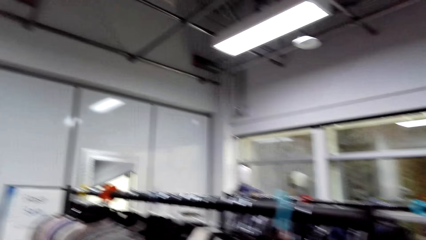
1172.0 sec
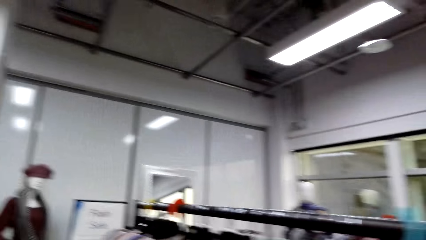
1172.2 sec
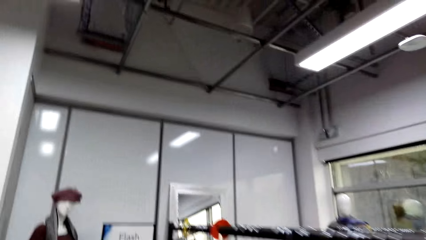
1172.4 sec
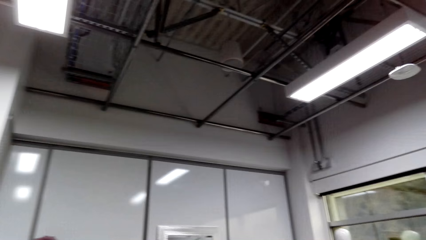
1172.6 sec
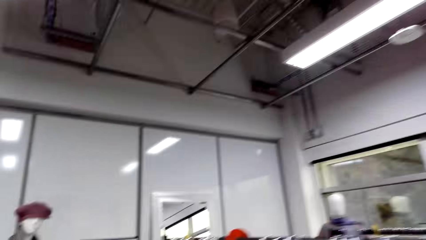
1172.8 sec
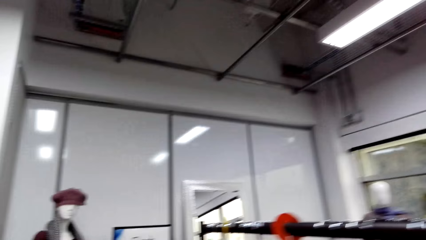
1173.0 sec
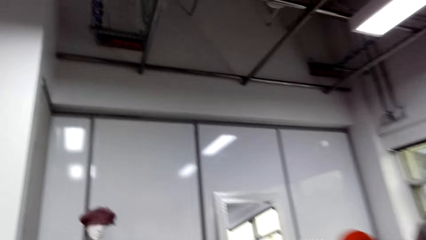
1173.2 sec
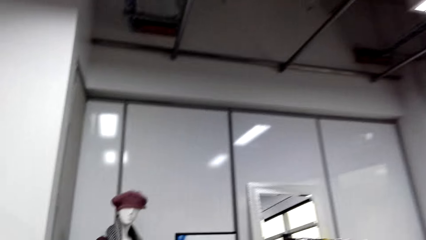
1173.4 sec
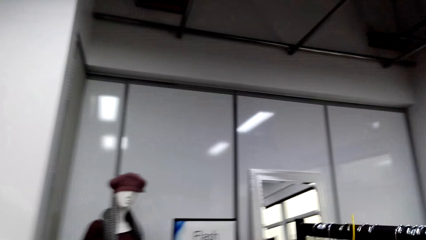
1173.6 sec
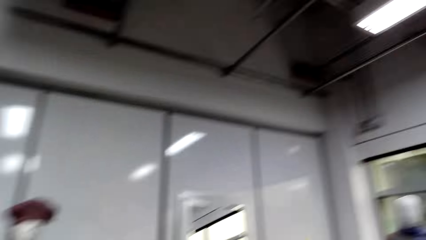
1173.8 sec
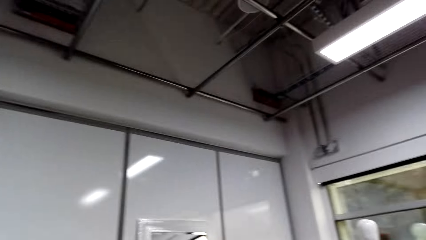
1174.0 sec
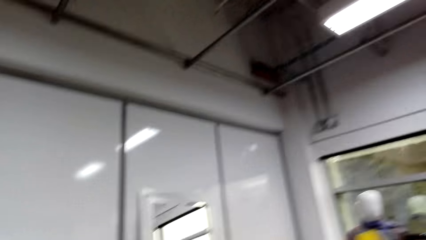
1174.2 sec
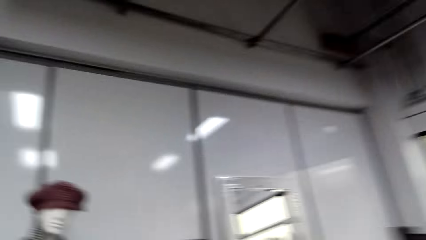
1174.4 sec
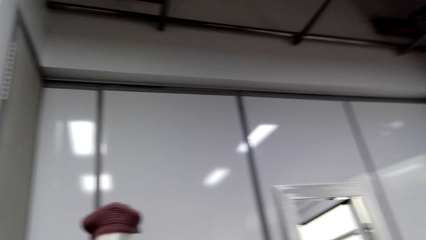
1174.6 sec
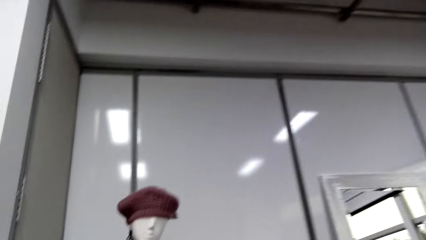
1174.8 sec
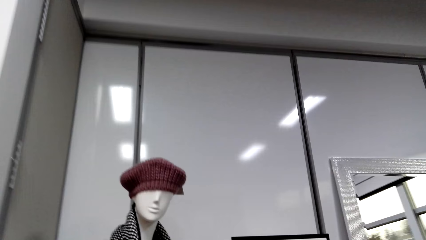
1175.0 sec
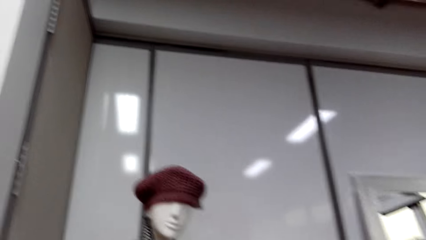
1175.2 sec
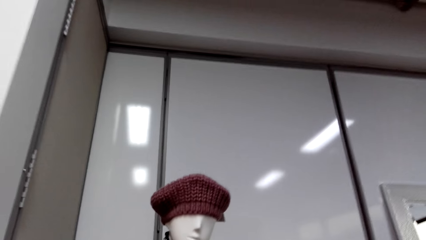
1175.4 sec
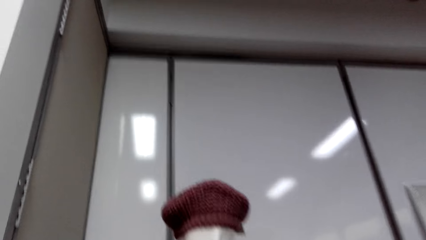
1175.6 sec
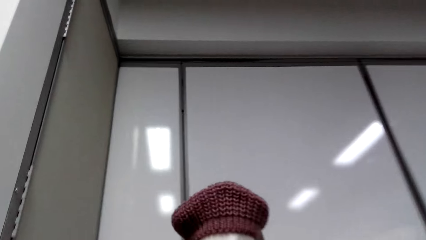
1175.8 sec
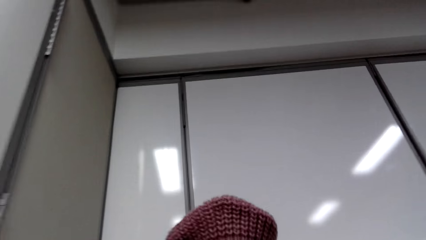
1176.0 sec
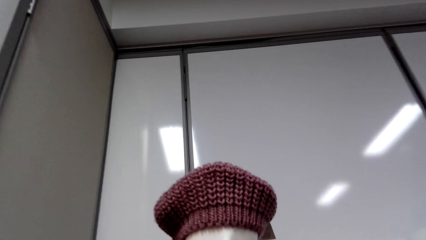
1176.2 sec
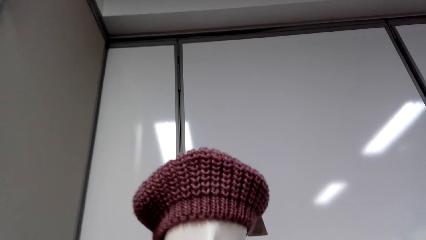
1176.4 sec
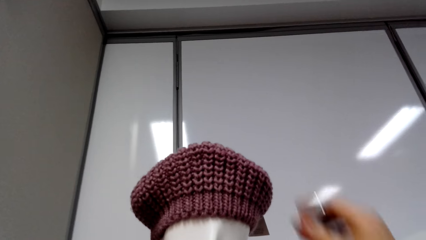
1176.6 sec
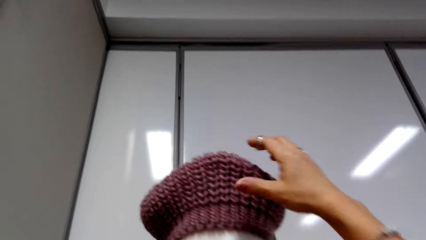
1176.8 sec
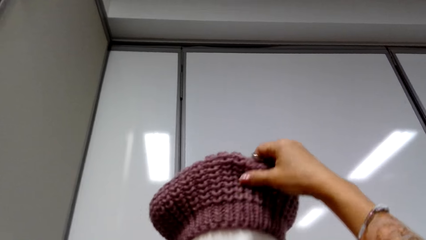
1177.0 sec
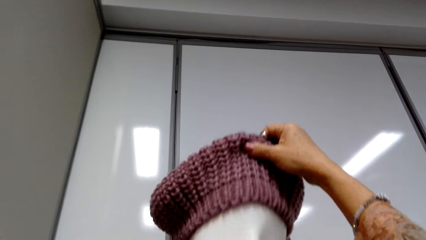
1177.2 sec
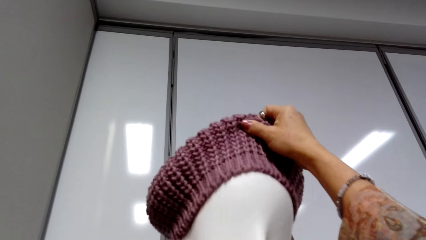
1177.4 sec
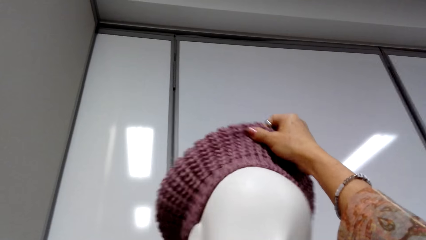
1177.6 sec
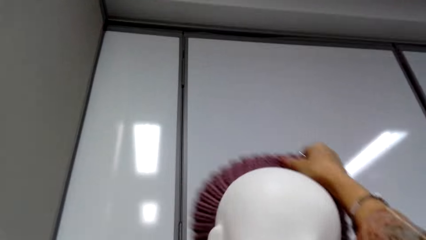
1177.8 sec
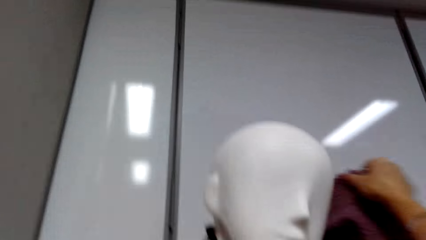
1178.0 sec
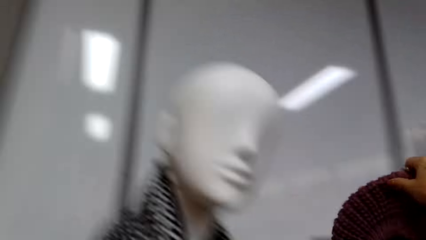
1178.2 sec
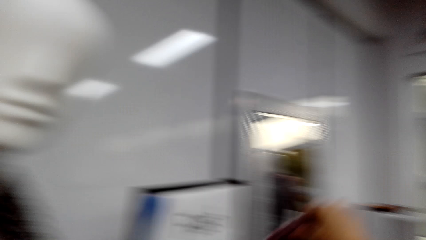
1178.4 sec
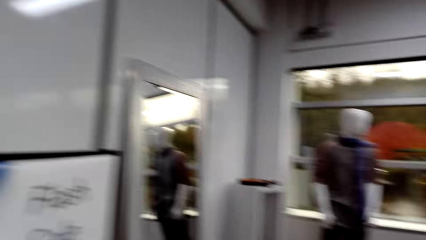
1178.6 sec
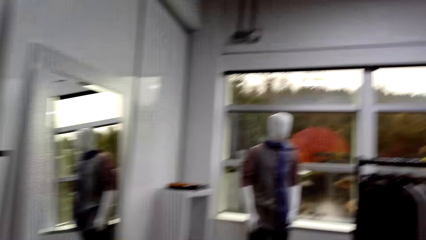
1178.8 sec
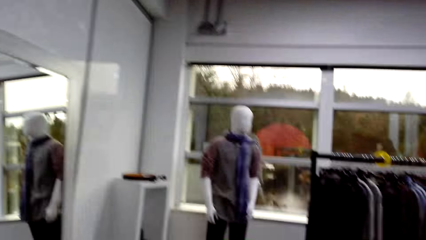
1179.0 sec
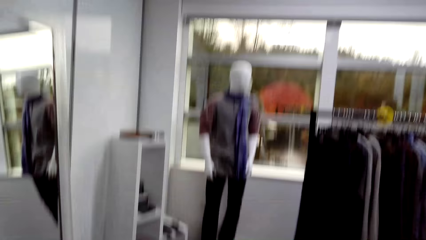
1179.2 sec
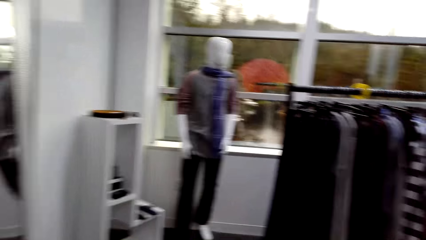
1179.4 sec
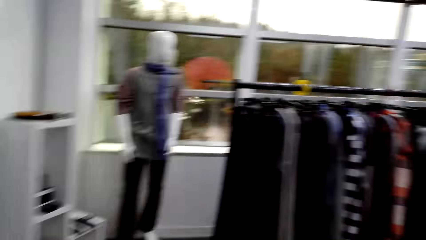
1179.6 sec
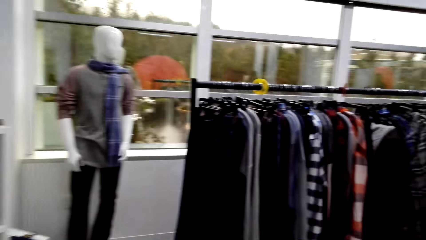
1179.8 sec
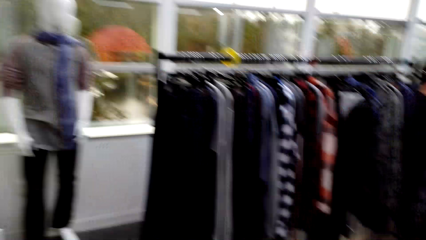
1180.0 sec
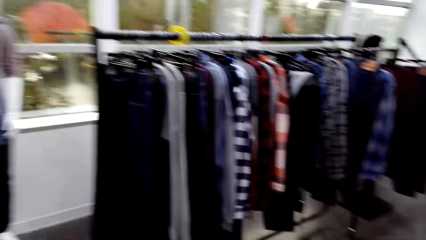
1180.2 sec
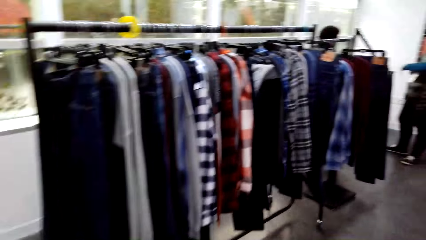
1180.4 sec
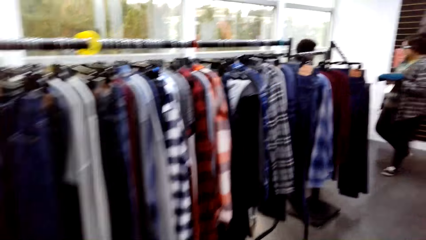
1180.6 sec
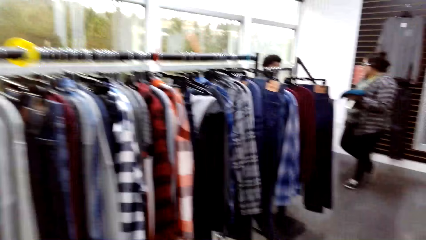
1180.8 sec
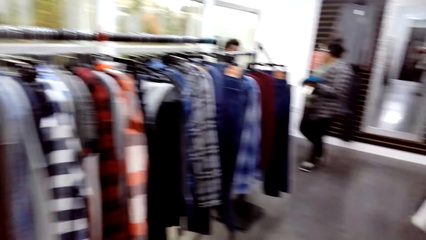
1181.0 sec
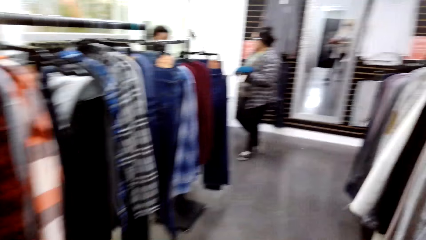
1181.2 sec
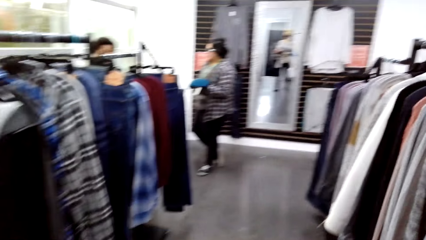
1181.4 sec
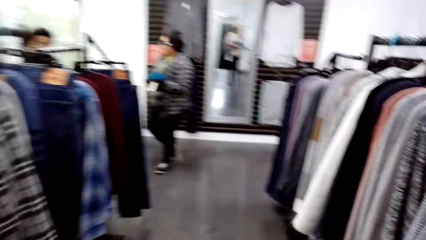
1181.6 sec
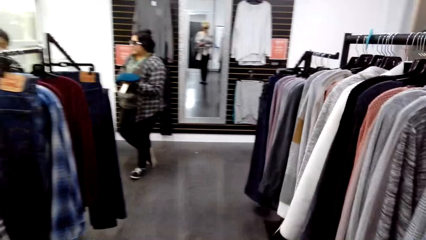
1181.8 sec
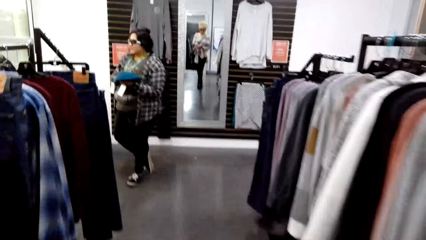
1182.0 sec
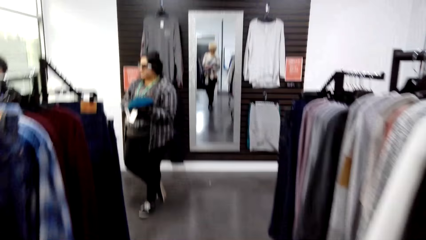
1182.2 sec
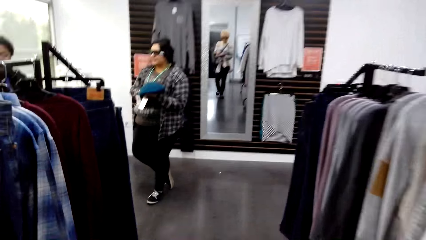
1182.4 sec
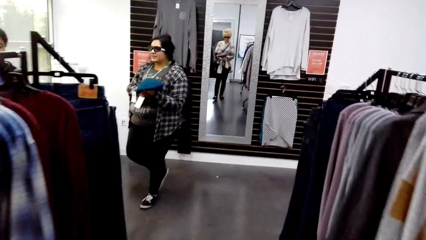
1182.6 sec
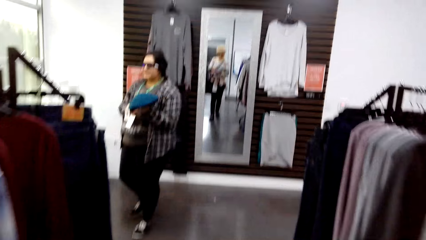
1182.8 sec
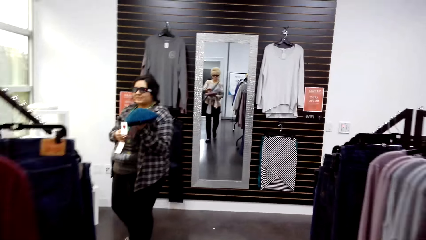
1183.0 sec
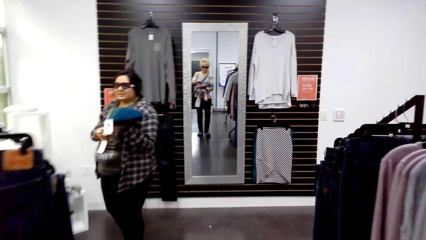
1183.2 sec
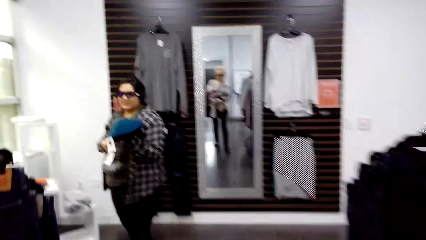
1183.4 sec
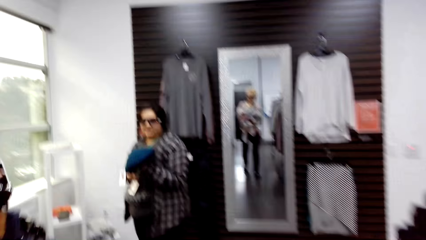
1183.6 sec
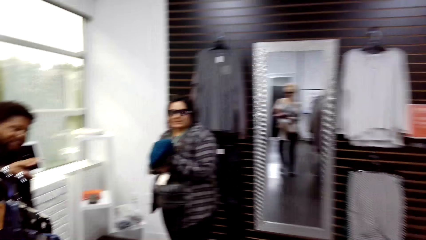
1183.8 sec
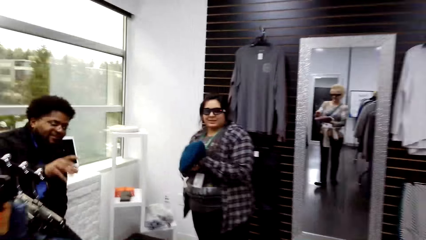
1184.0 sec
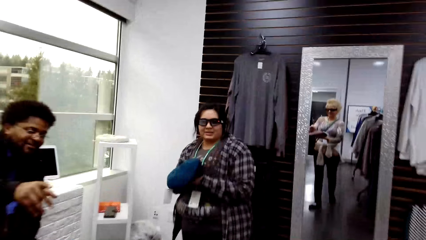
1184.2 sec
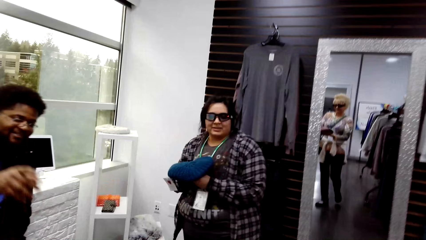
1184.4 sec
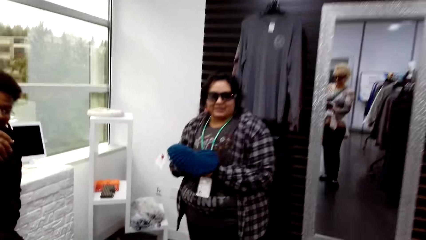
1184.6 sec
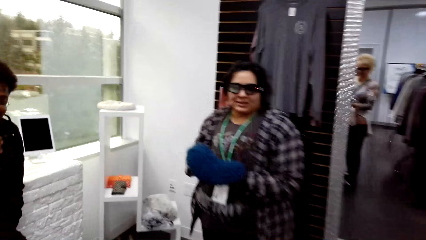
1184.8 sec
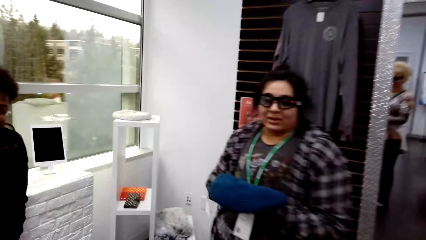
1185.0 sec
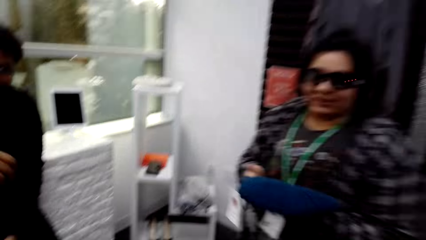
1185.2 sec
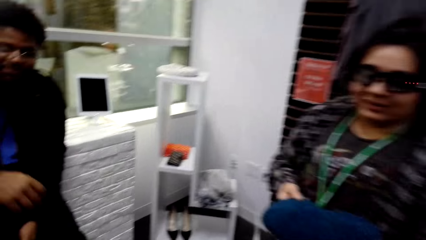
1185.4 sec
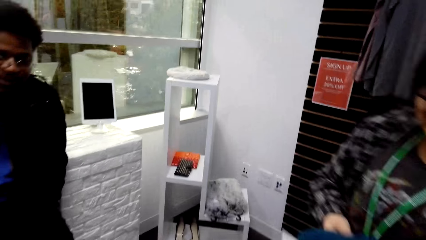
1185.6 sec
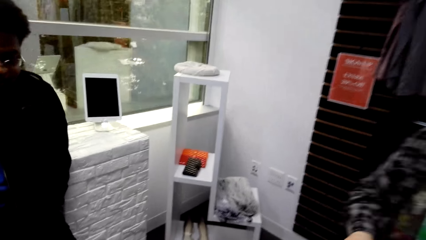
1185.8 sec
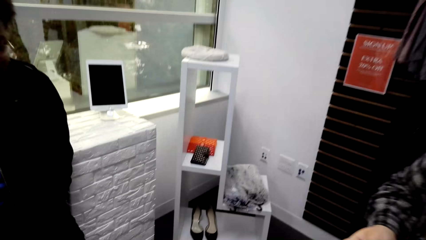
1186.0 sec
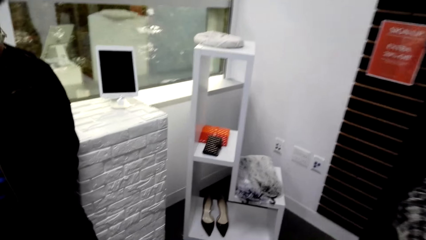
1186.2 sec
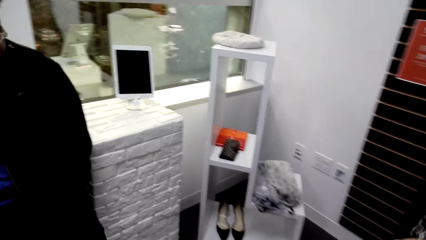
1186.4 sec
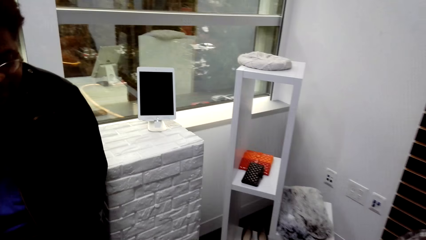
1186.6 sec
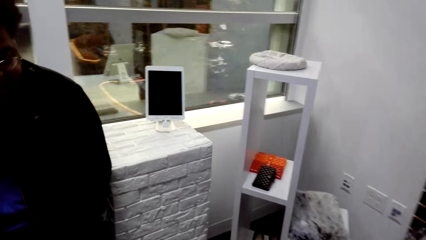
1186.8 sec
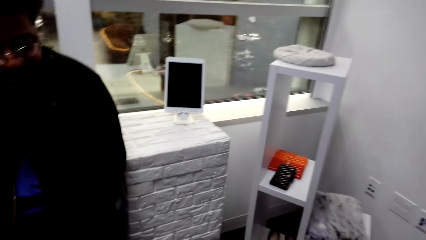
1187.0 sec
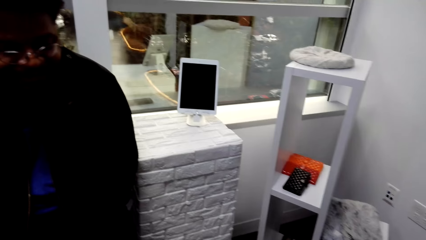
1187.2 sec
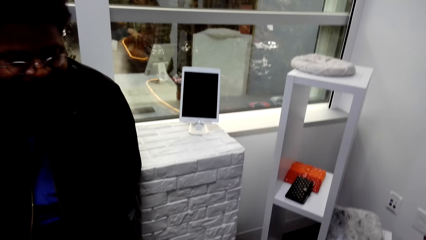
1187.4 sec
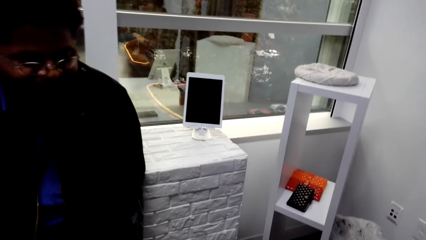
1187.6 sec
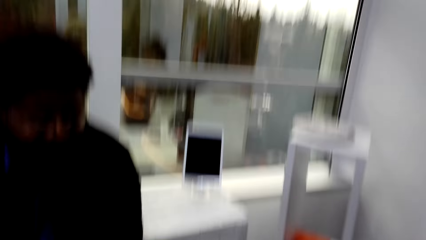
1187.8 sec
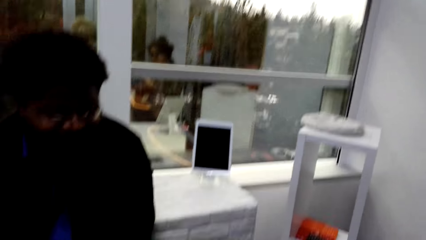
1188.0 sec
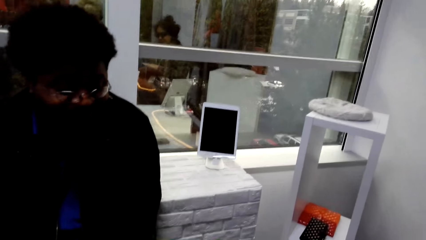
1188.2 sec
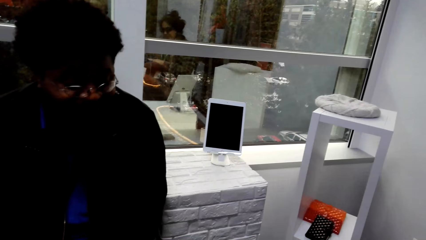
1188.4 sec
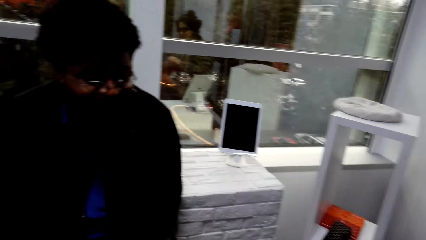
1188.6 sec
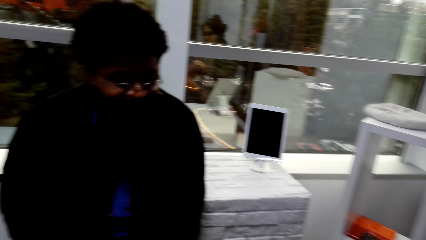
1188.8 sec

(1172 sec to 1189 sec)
The camera wearer walks in a supermarket. They remove a hat on a dummy. They walk in a cloth shop. They converse with a person.
